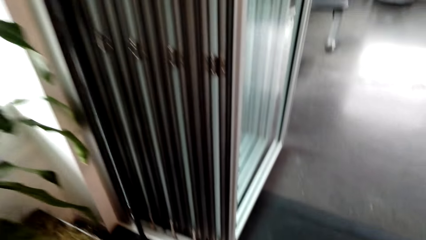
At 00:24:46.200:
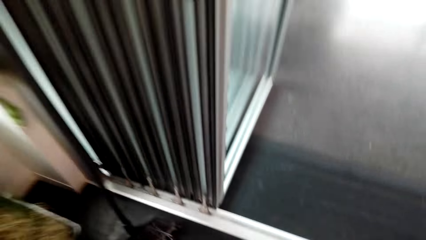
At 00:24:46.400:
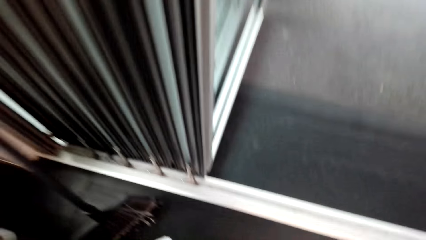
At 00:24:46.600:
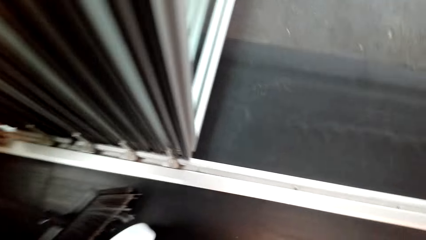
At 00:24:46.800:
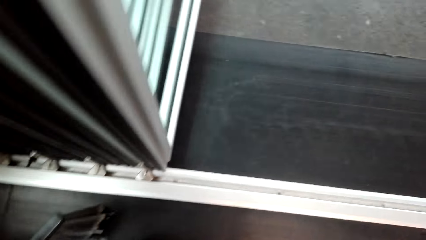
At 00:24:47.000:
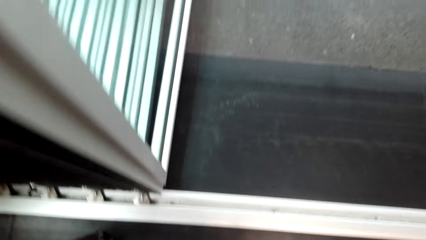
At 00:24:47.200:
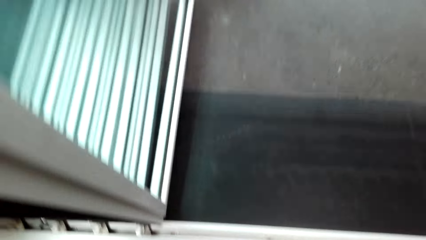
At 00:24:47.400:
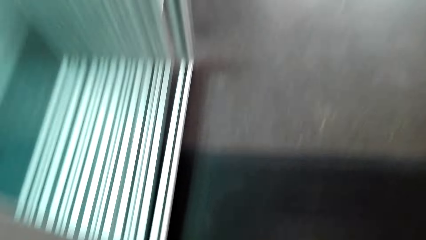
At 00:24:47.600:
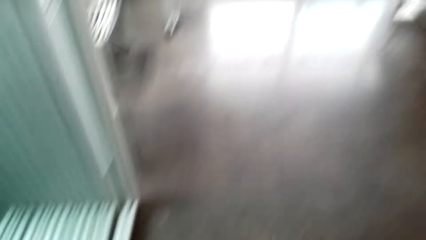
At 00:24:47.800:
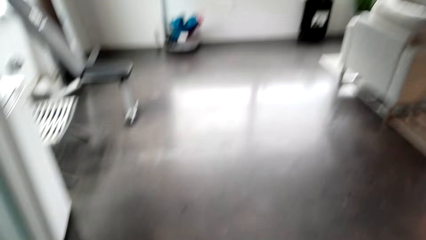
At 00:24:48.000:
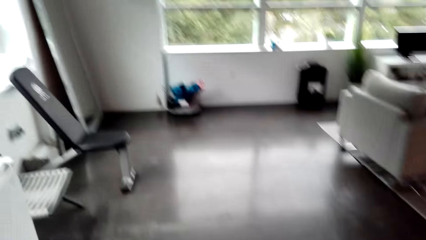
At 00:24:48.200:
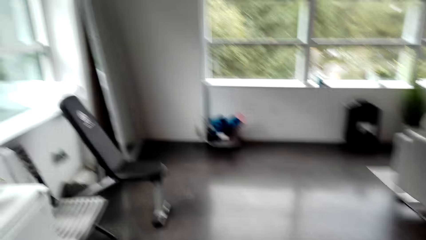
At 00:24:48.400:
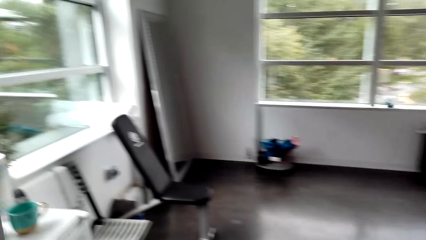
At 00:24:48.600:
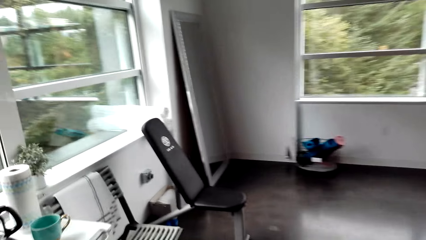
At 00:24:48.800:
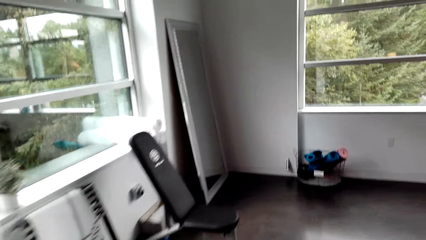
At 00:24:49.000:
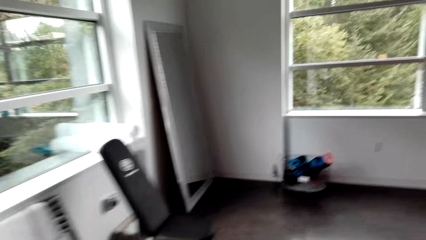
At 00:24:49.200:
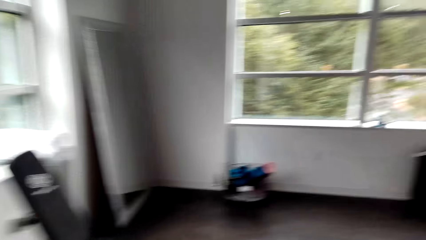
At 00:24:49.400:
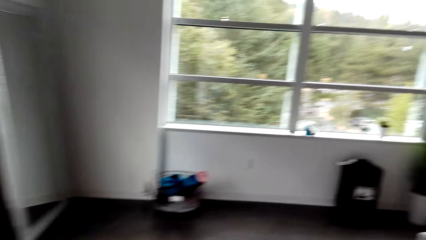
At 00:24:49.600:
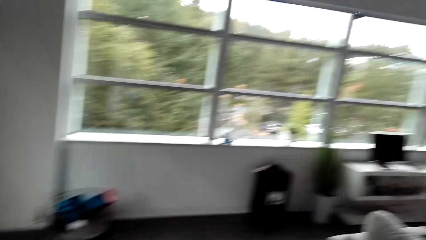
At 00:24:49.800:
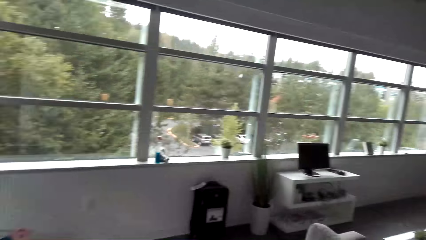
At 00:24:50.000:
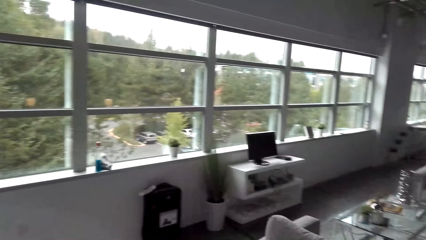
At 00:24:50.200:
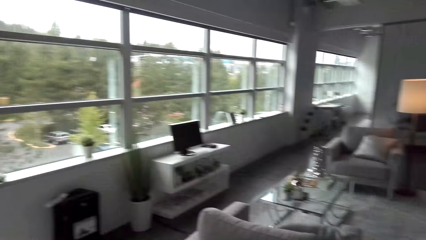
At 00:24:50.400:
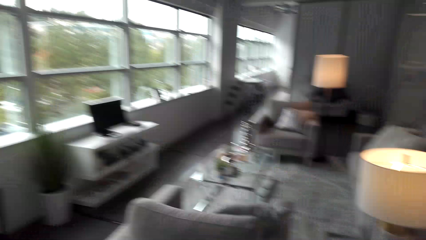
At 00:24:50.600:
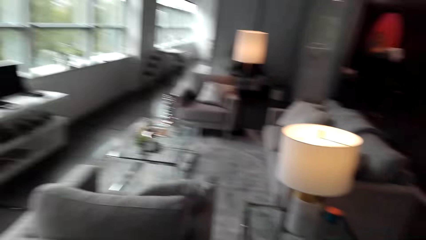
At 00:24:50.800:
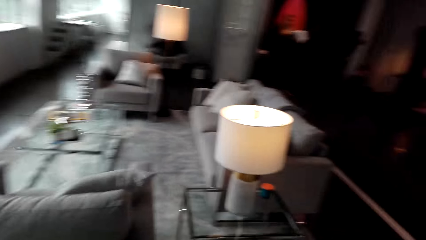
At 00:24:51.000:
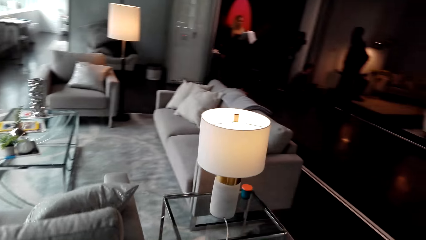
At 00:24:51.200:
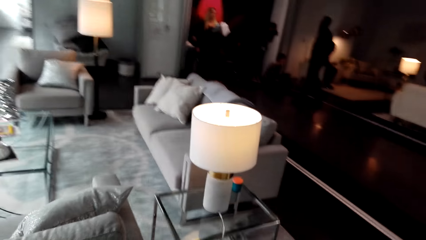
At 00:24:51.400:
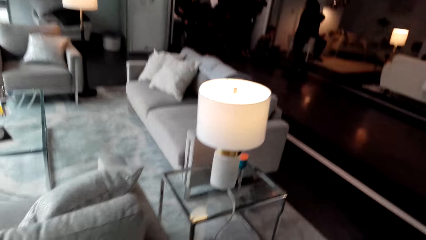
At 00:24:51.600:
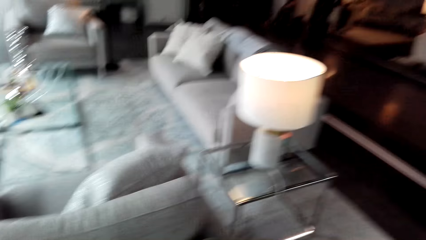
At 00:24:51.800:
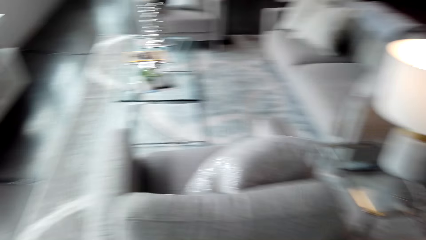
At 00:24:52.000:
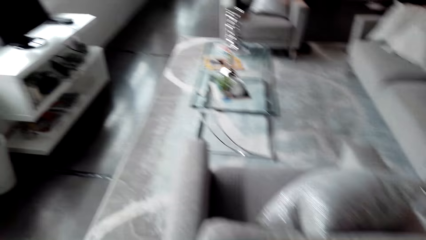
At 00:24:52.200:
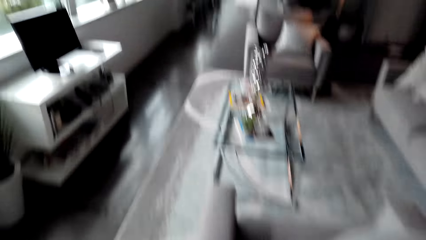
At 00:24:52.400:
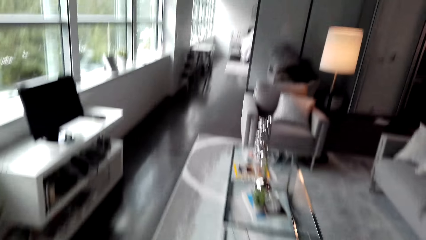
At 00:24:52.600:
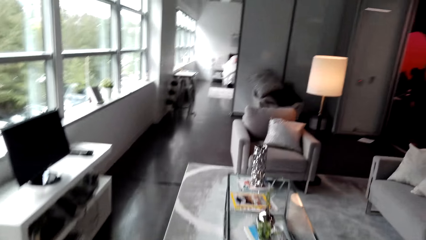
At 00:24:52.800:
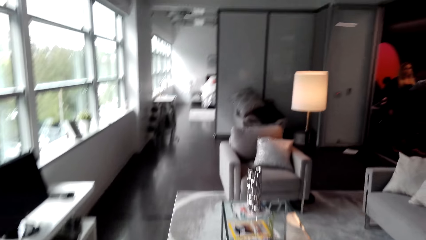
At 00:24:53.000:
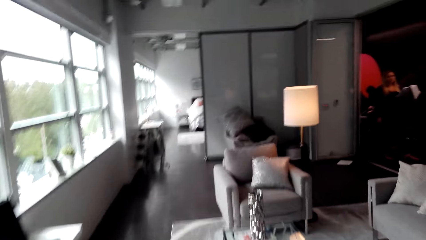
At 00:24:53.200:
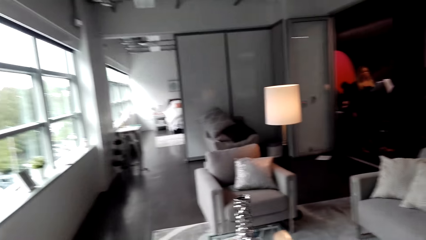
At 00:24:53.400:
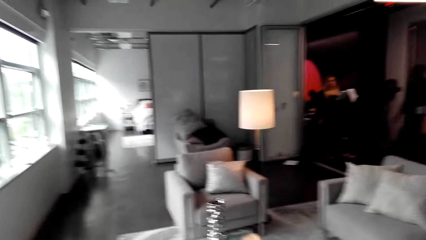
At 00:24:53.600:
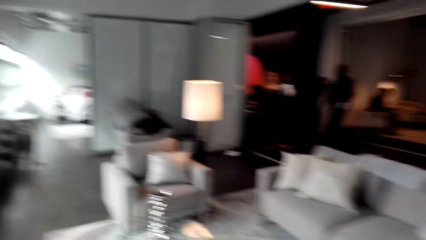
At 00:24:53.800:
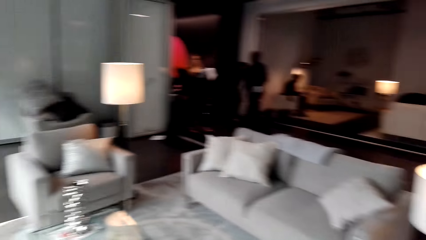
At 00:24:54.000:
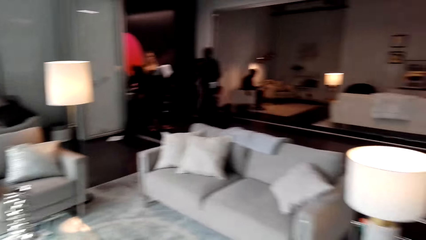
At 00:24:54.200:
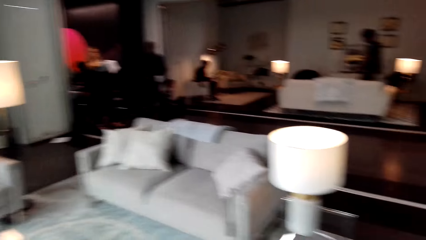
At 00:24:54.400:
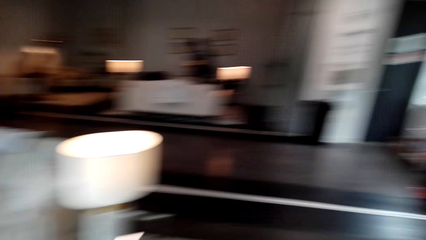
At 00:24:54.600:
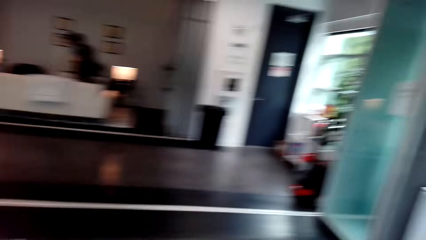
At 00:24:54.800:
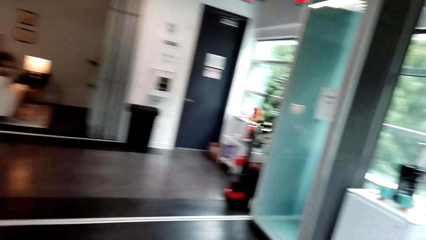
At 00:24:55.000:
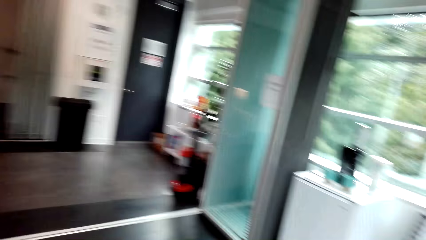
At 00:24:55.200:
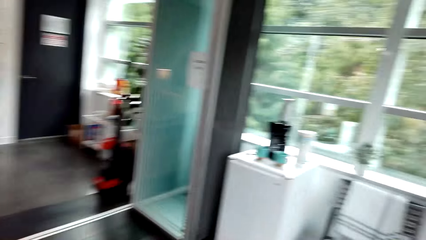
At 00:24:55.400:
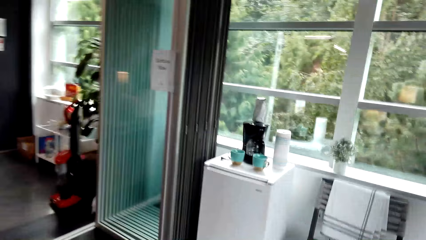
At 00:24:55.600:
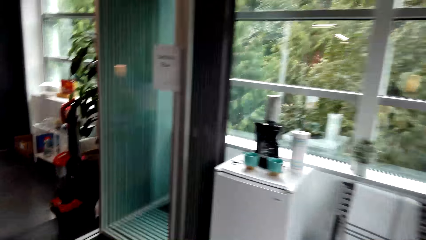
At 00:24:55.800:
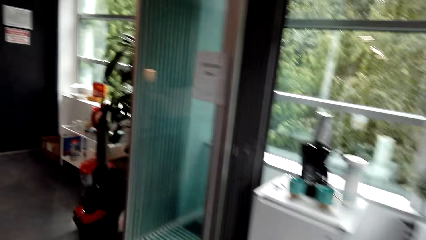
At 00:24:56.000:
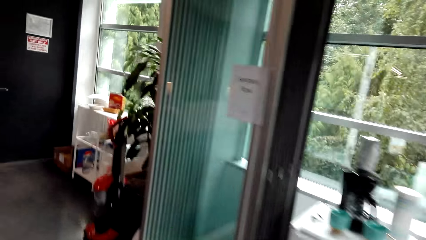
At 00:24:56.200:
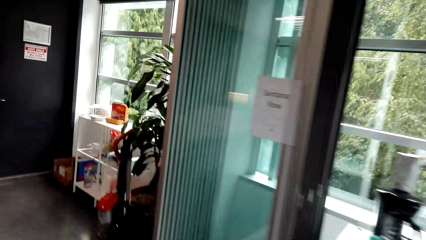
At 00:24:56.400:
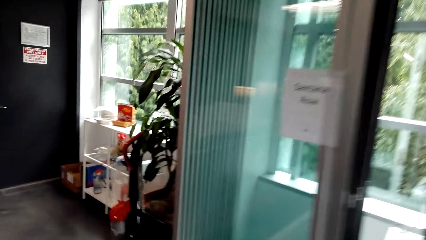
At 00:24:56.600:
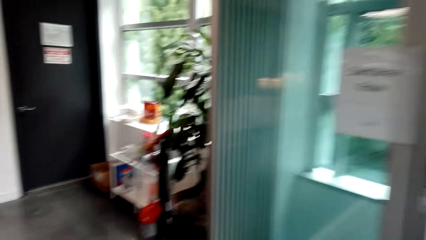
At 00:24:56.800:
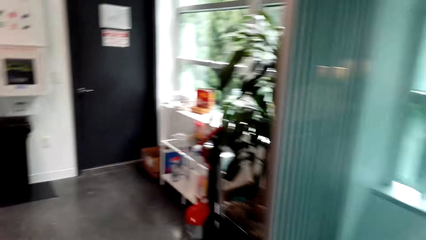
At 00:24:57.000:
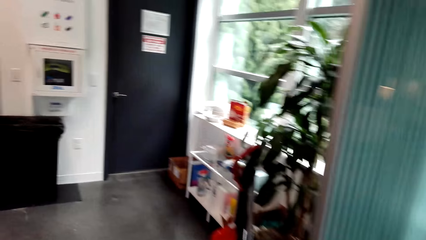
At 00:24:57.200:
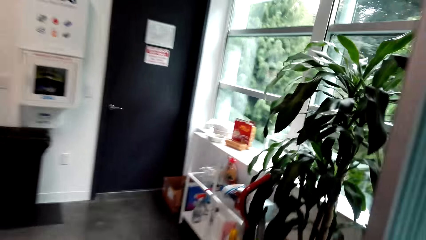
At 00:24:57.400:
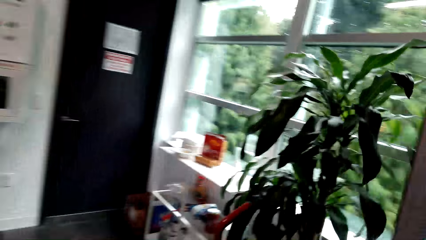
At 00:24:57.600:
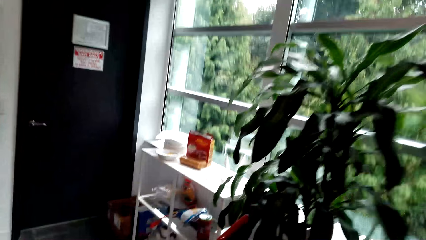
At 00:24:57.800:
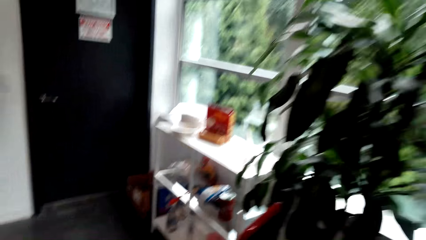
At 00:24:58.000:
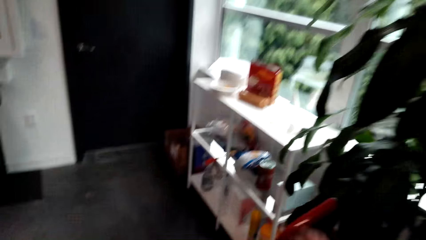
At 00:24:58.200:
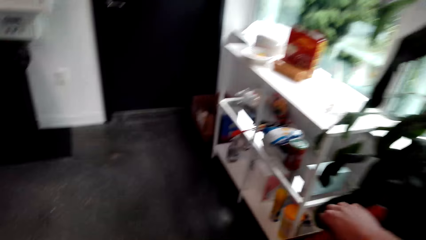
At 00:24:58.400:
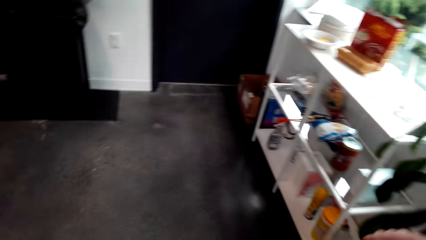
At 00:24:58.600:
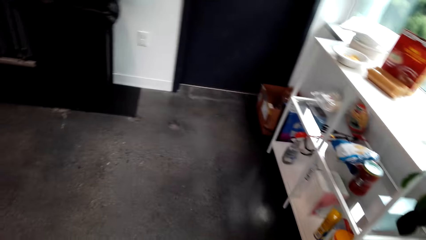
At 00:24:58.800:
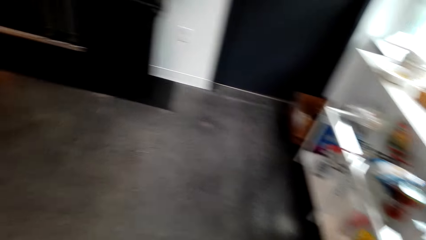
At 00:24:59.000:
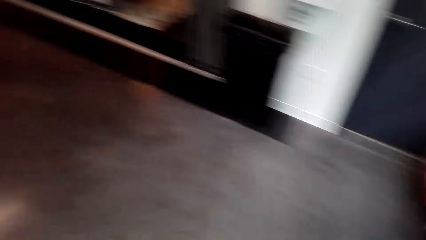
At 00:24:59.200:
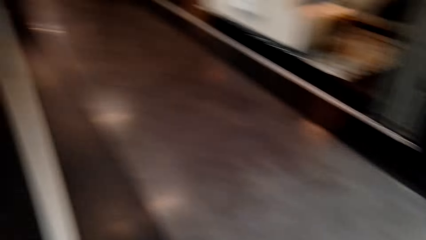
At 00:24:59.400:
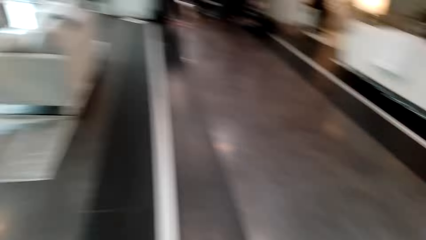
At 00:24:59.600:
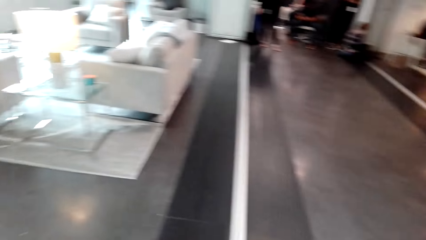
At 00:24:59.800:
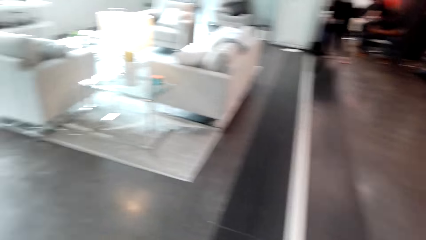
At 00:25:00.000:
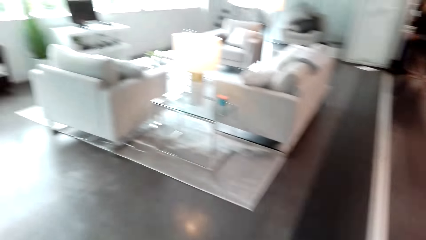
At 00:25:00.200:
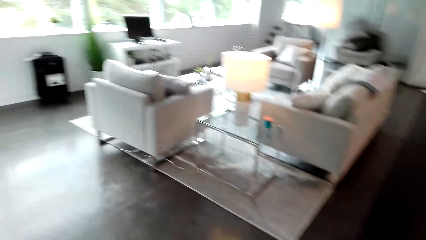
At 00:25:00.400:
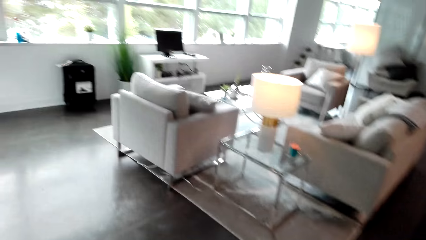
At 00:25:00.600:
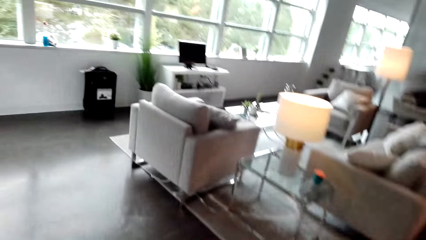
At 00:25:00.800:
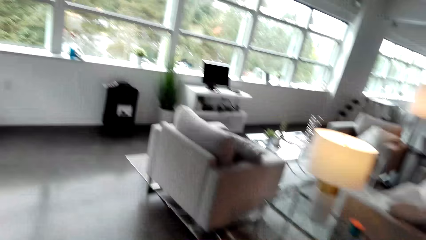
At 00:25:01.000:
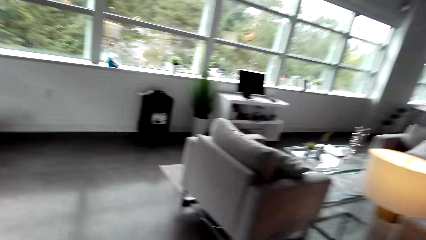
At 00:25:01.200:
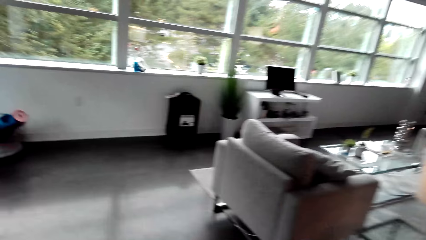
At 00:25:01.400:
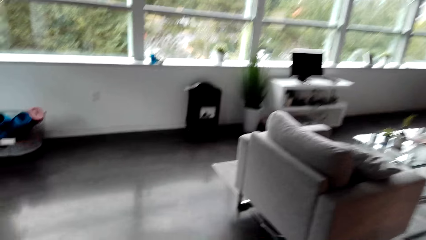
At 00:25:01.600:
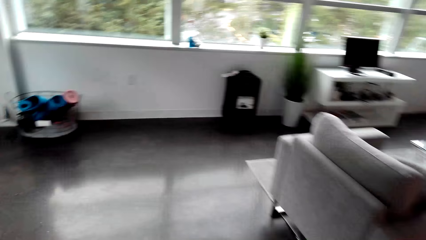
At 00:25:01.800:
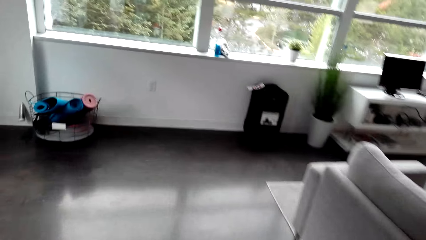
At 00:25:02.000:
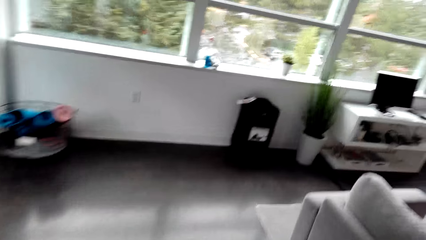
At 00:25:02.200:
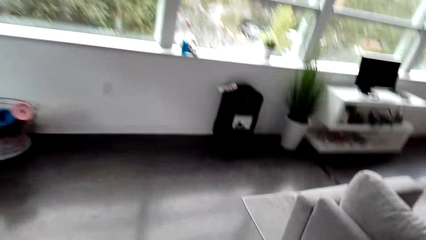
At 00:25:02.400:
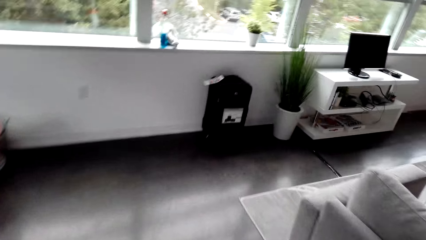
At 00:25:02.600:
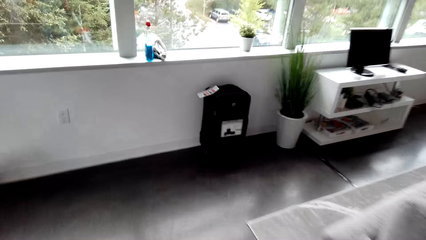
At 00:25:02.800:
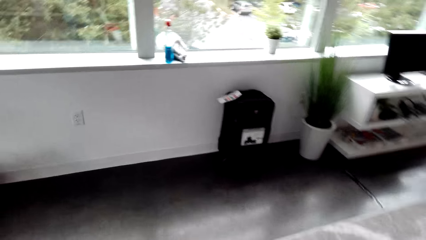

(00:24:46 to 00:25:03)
The camera wearer walks to the other side. They pick up the vacuum cleaner. They walk around the room to the other side.
